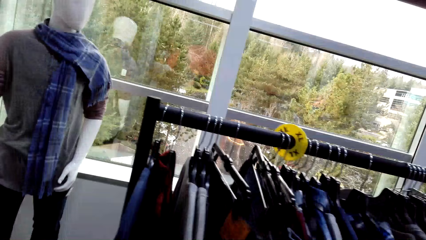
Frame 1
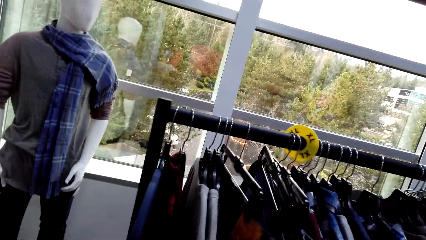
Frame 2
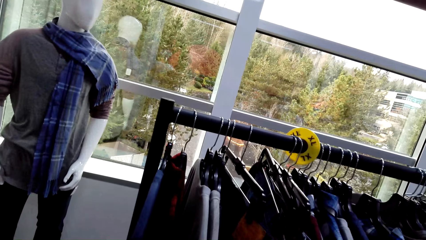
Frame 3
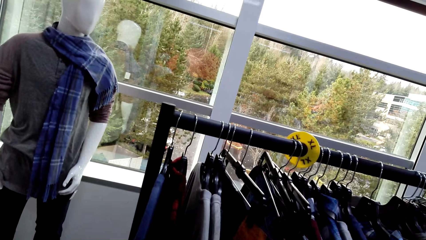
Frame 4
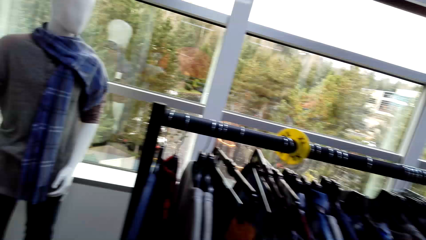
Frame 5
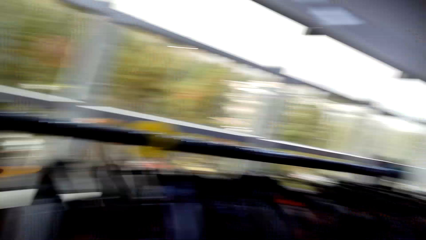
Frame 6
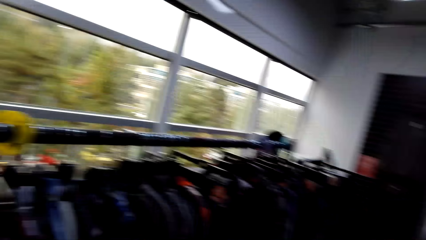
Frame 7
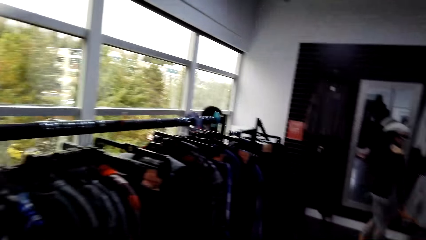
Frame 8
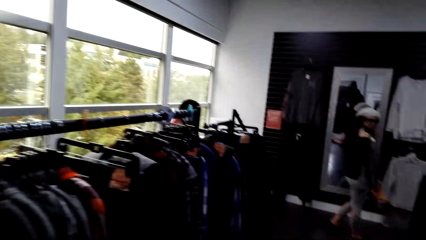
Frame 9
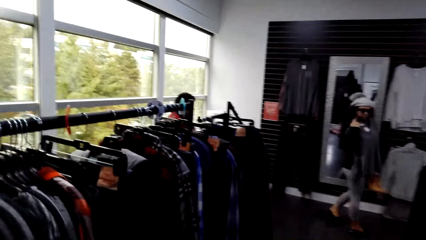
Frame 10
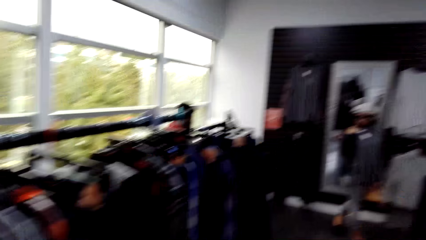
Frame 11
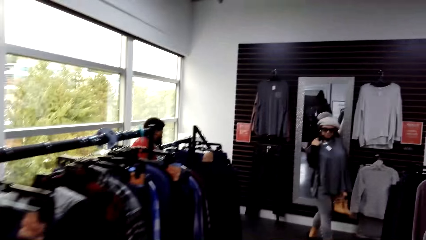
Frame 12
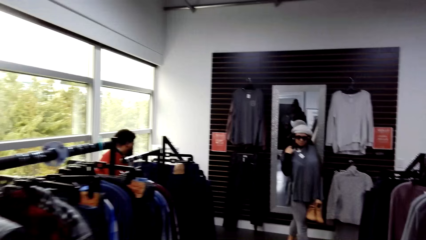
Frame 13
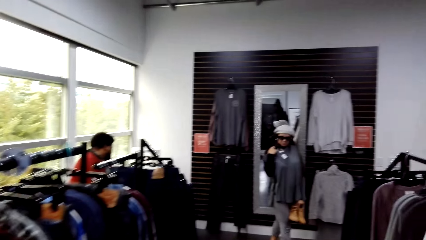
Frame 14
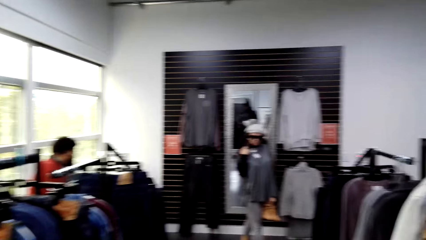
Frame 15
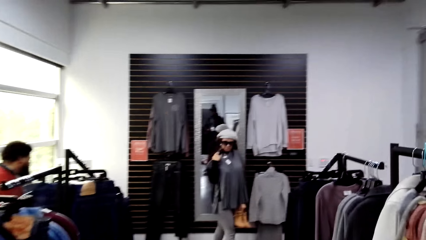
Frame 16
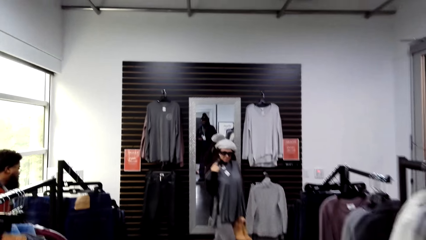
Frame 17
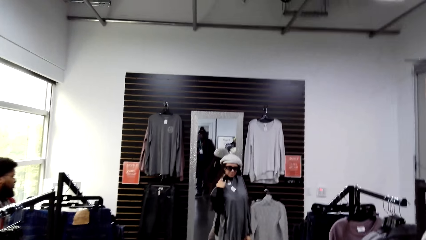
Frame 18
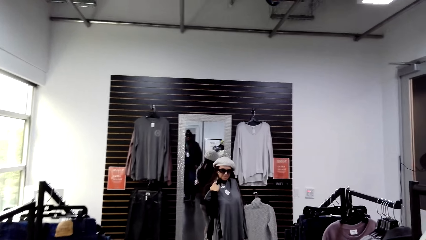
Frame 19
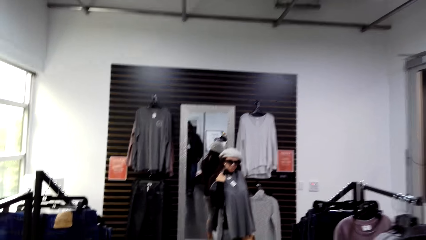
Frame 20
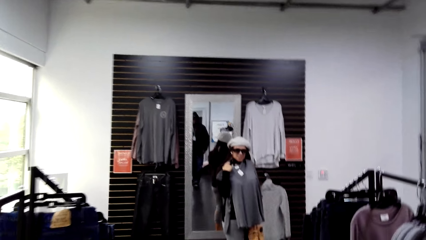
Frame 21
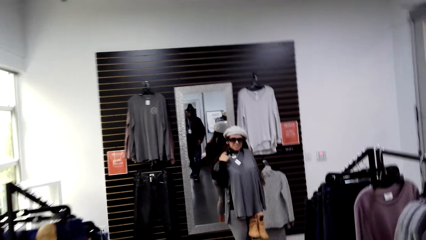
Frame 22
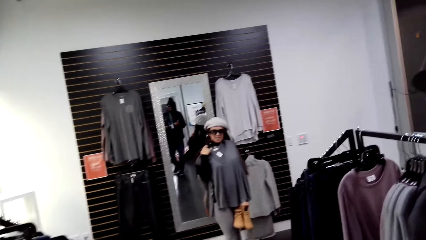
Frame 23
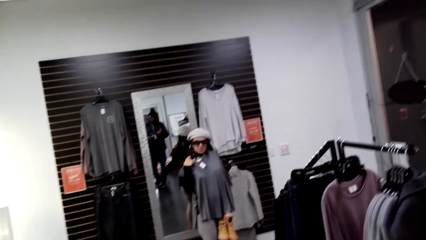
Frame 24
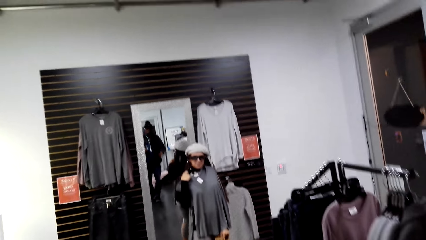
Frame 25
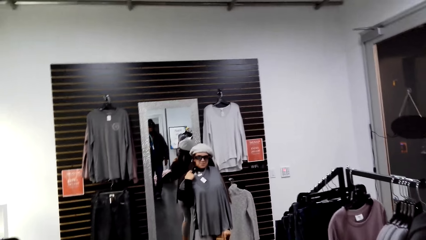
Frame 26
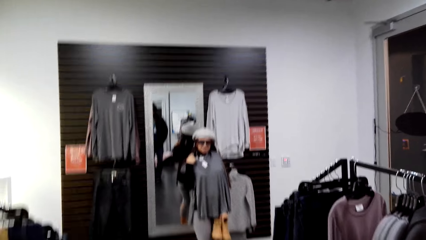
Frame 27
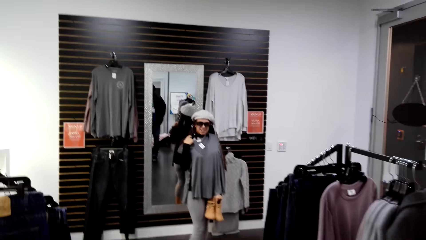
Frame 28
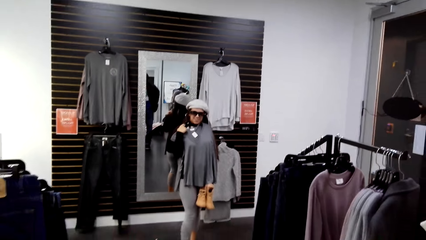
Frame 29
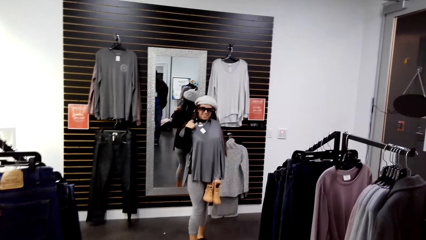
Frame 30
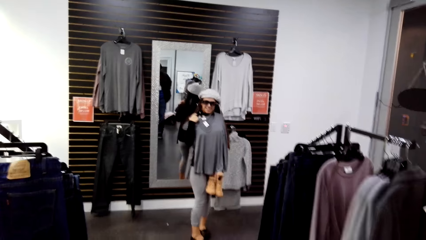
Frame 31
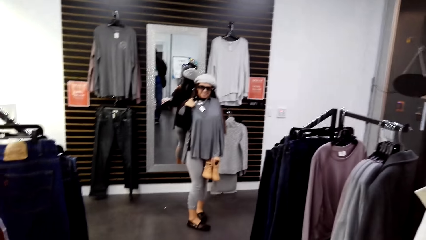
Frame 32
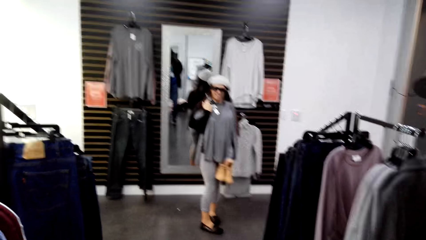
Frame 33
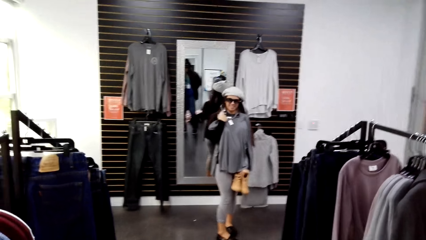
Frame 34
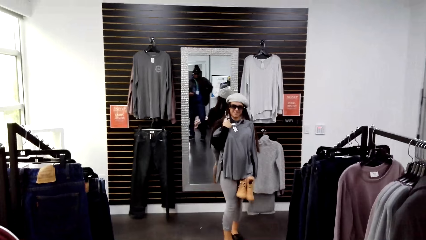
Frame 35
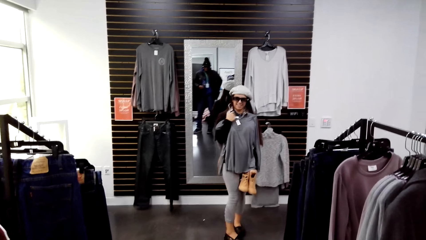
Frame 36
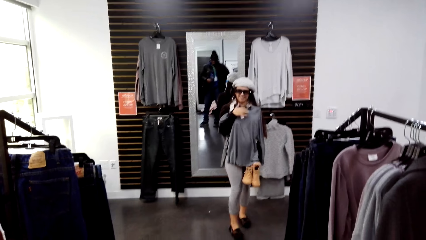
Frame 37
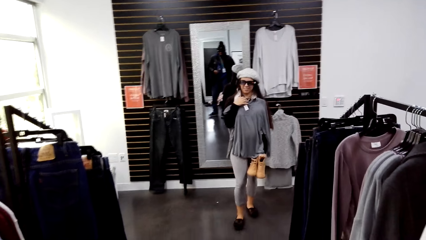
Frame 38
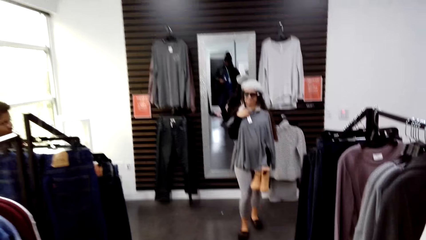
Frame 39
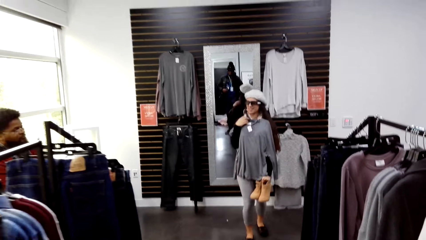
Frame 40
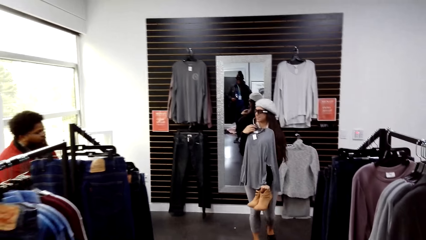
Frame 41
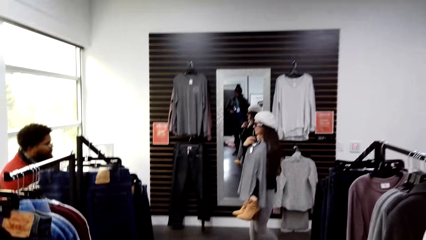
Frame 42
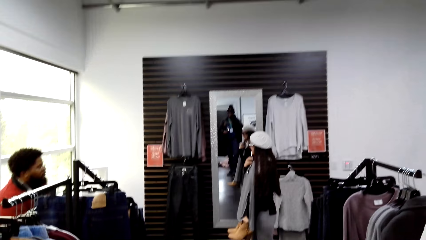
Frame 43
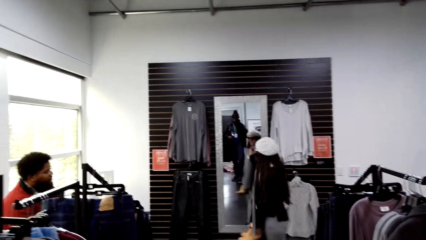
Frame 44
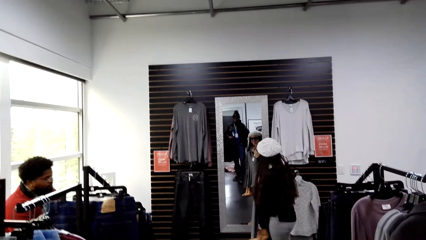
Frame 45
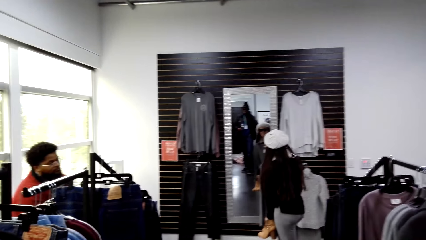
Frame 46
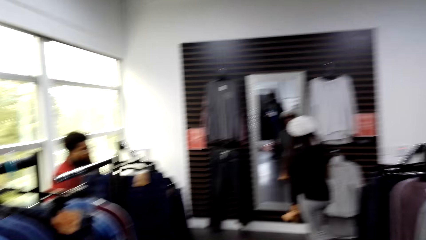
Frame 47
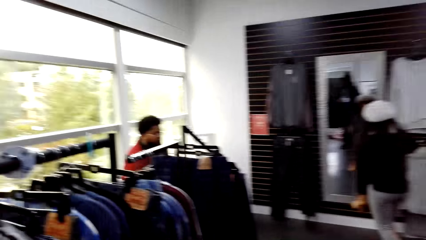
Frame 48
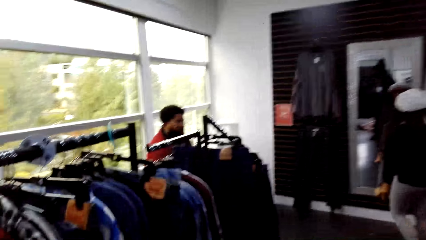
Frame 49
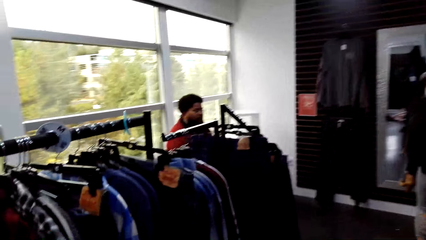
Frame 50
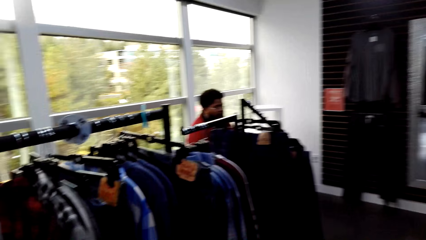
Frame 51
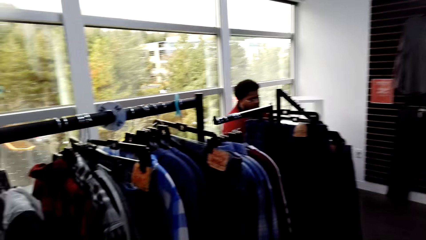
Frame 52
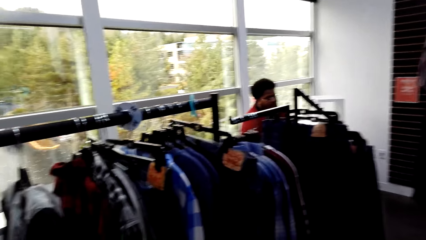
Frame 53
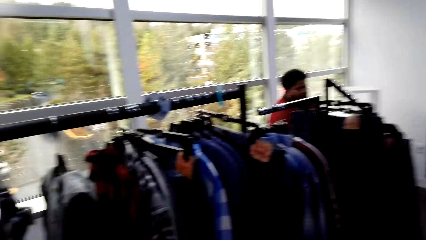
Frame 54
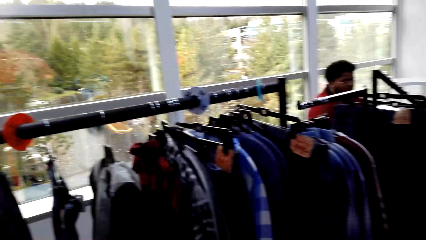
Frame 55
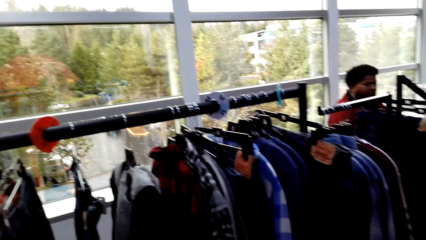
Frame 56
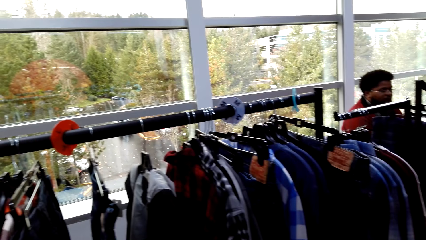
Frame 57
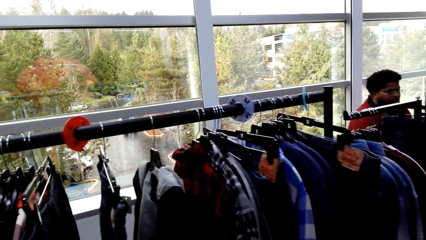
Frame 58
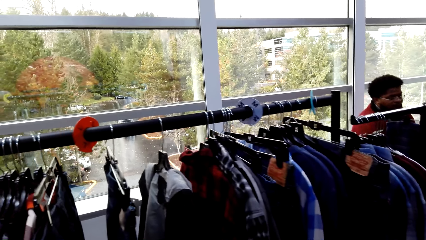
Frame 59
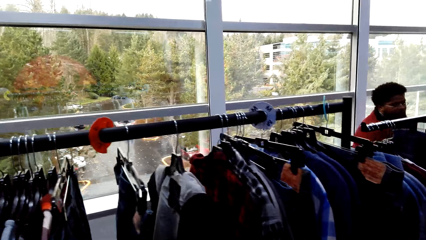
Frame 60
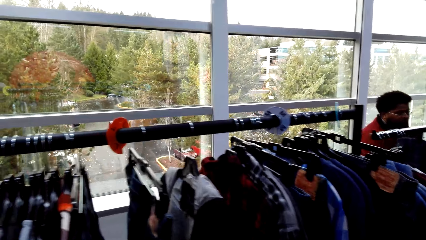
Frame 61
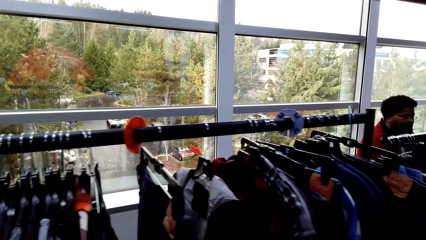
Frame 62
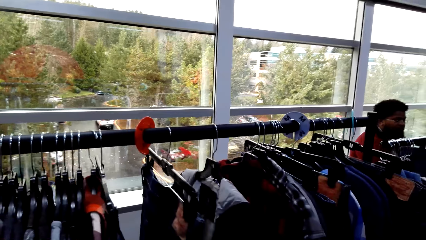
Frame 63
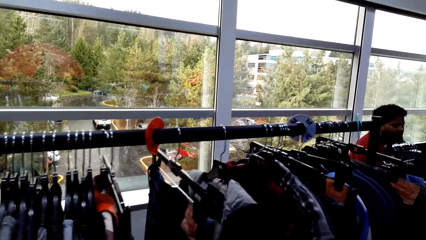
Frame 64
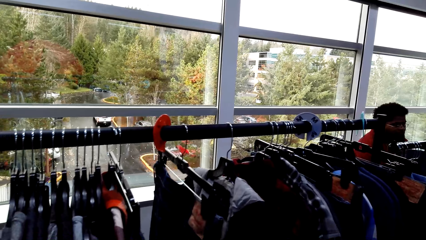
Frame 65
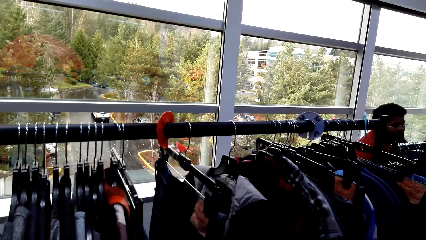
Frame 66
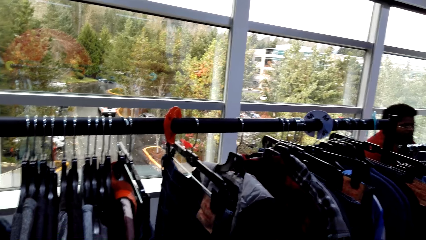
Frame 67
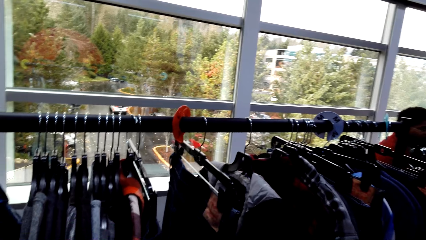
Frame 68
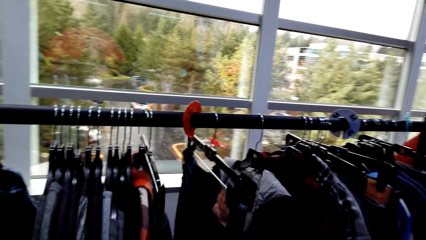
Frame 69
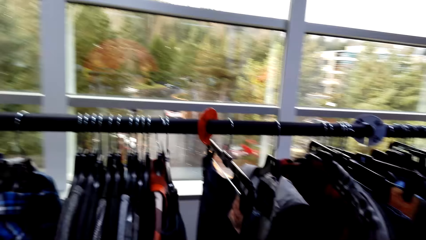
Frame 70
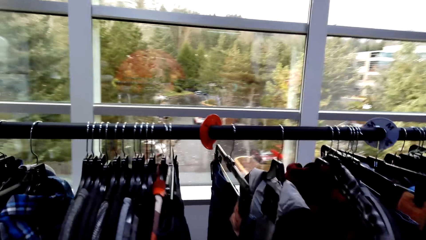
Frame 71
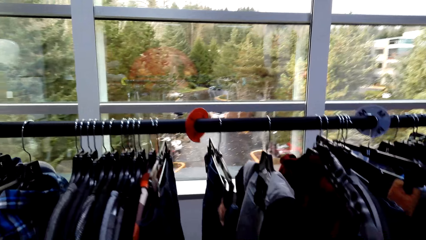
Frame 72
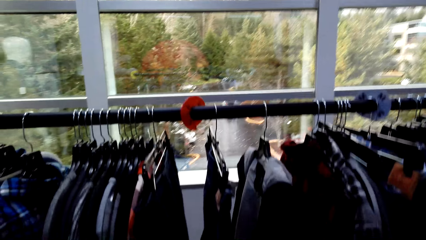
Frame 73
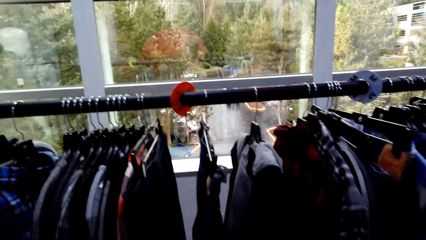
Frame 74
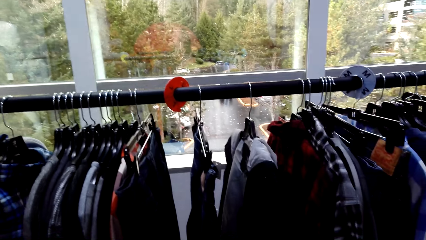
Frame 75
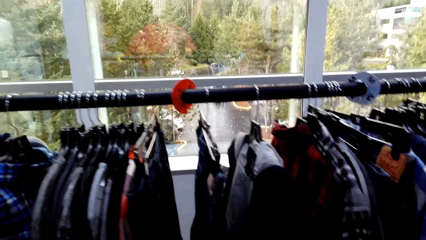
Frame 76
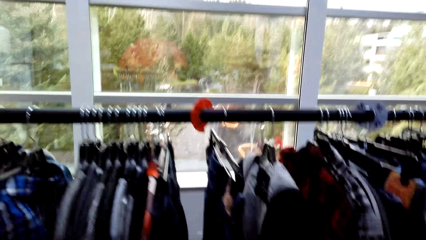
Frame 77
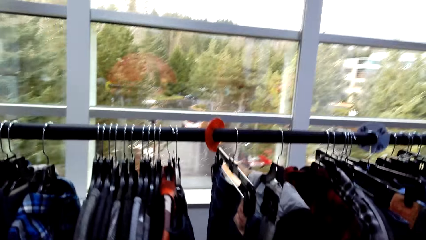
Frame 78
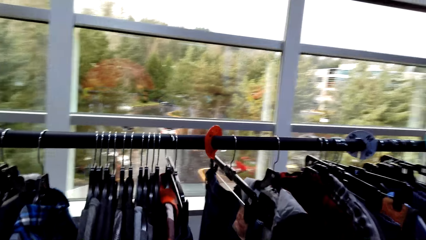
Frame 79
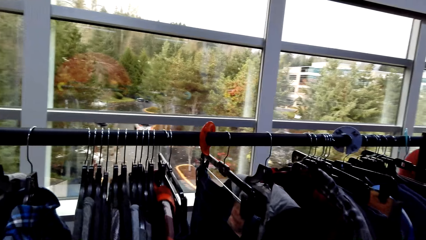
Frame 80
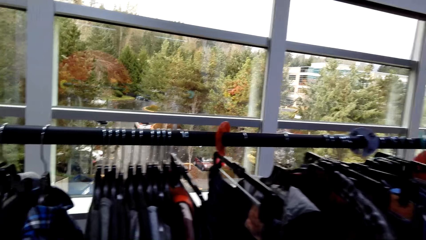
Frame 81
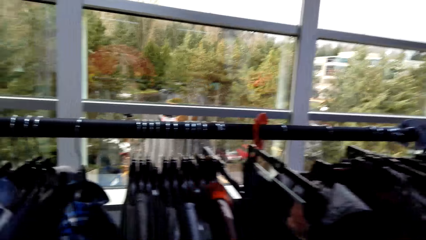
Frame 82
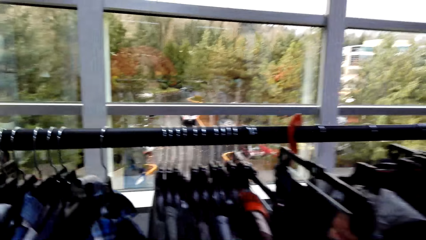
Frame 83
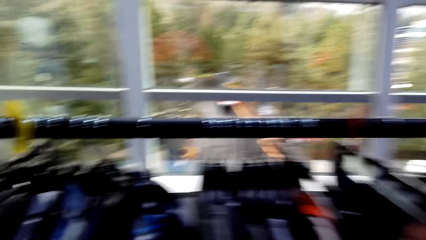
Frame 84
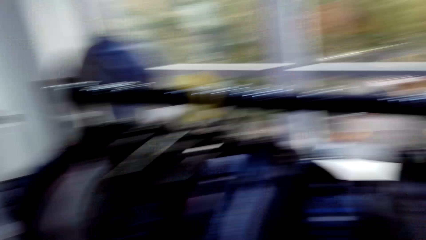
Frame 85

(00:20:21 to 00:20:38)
The camera wearer walks around. They talk to a lady. The lady turns around. The camera wearer looks around the store and stares at clothes.
